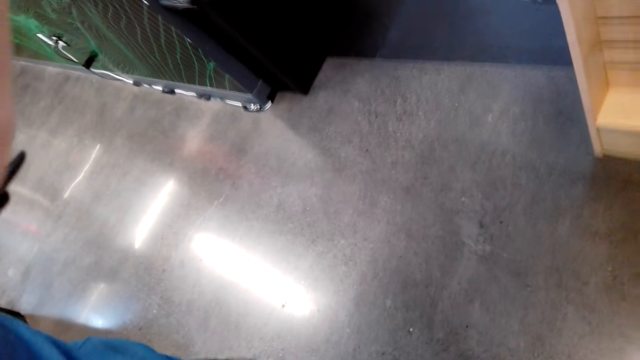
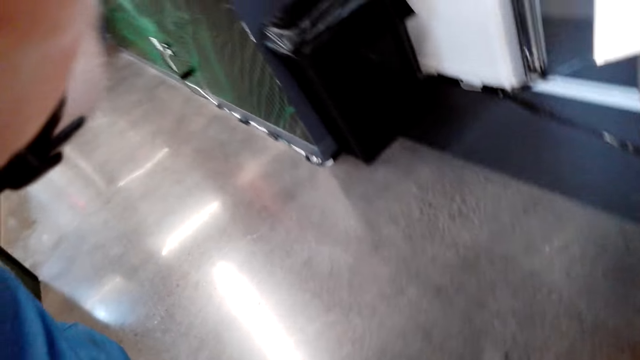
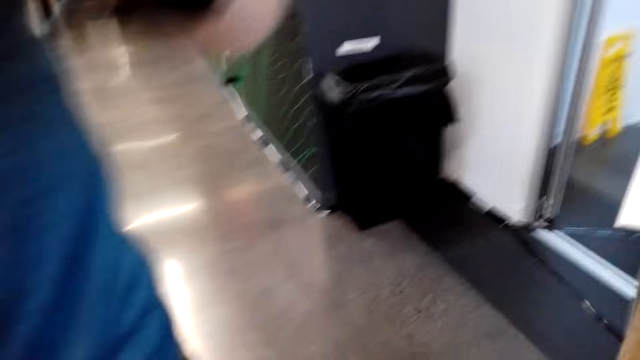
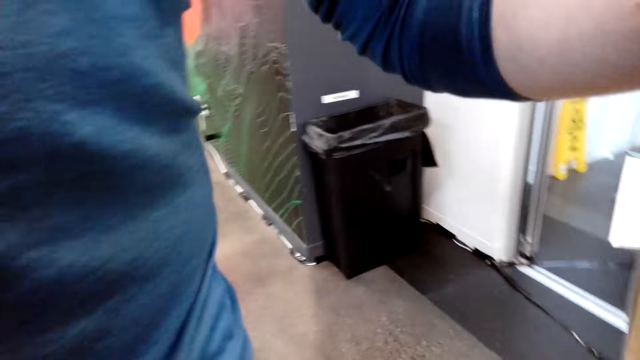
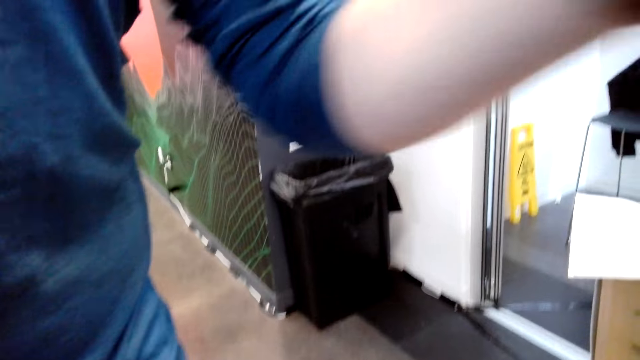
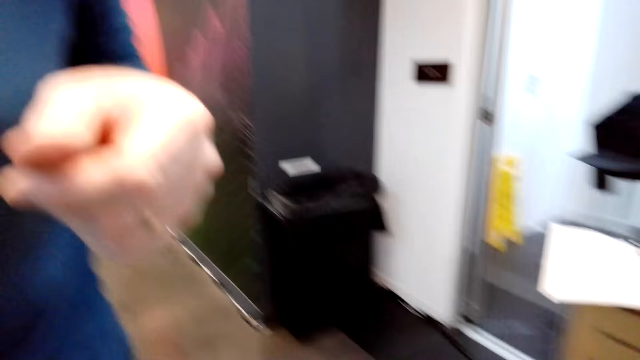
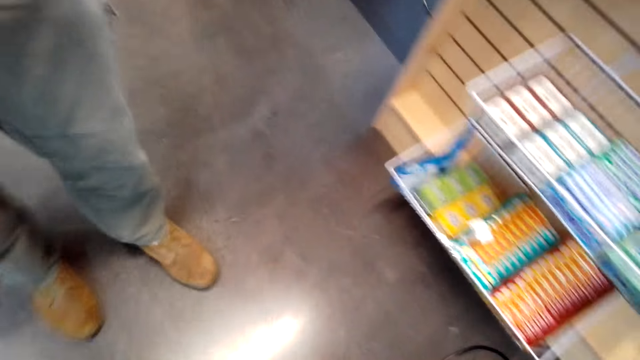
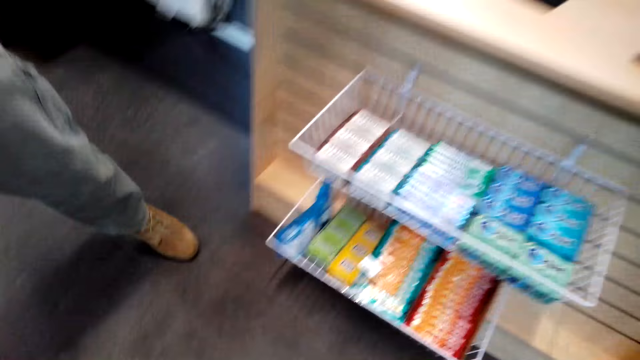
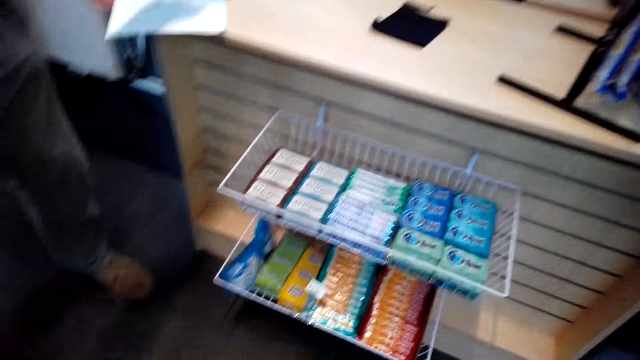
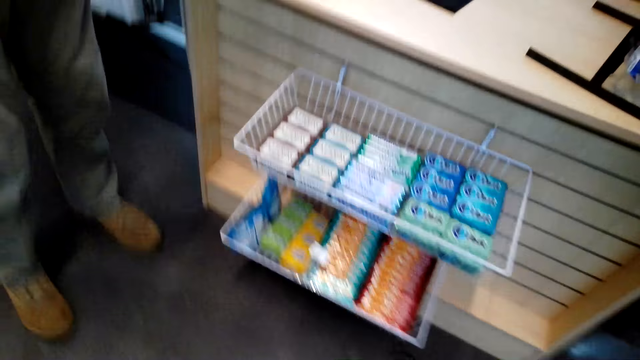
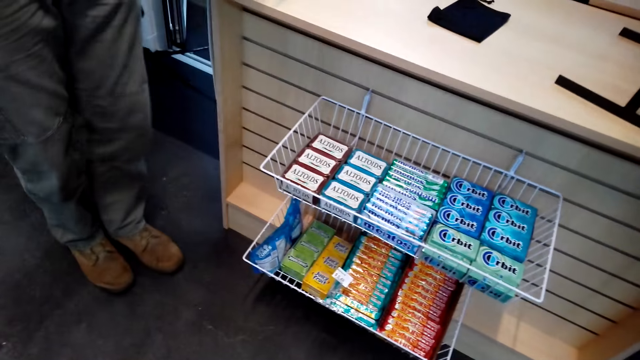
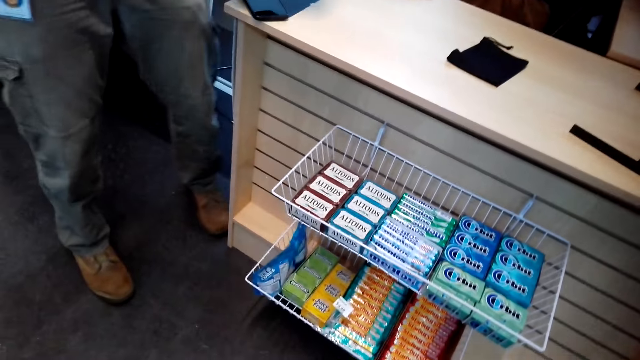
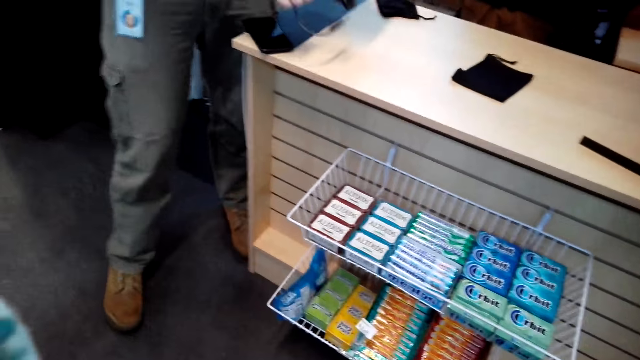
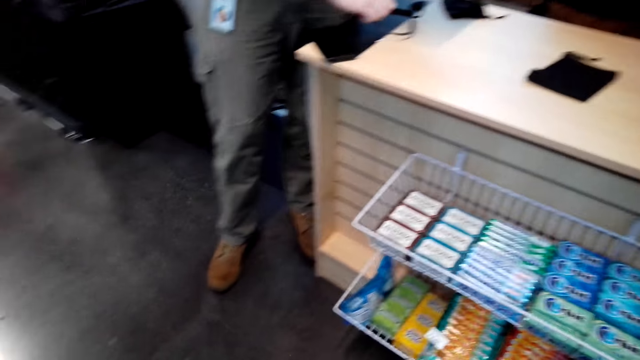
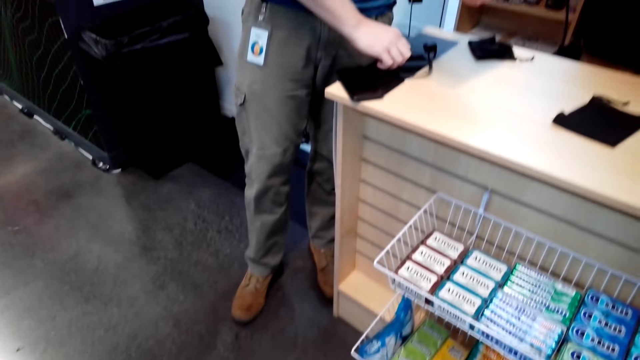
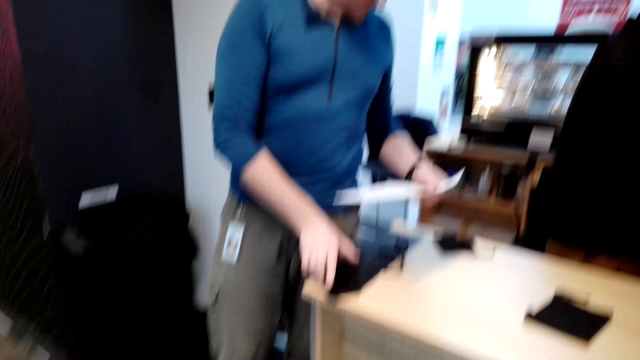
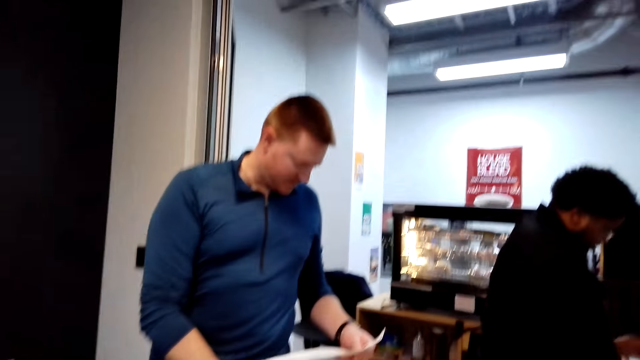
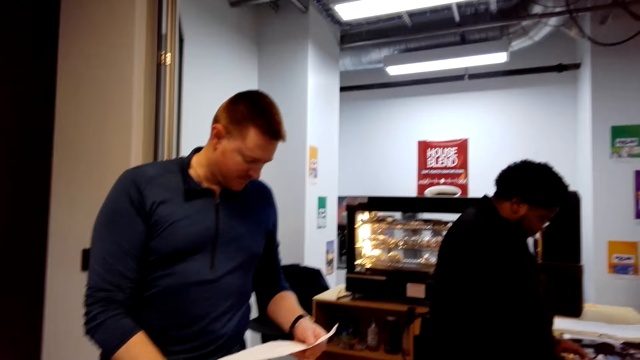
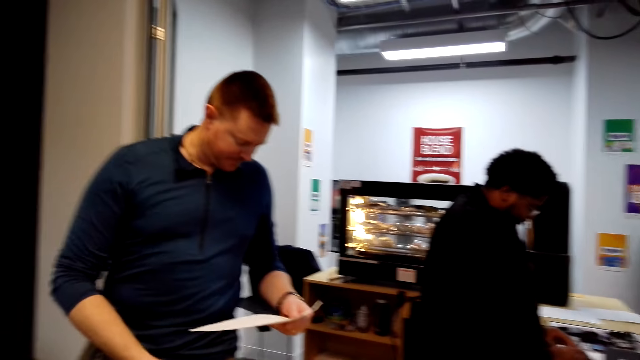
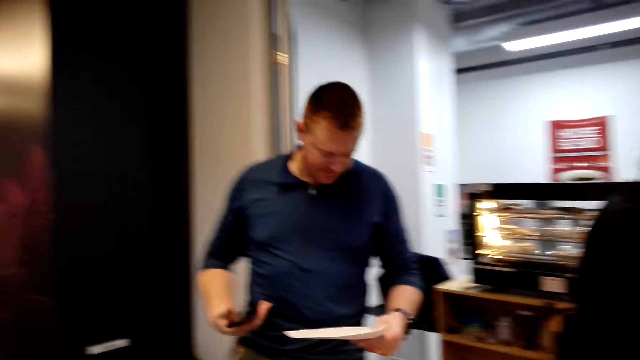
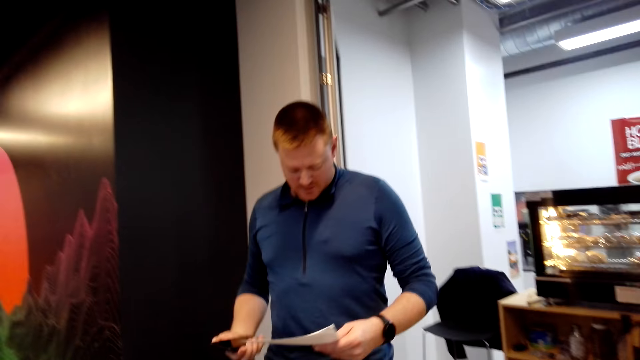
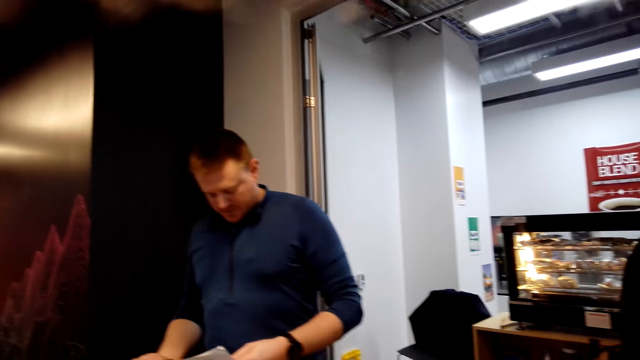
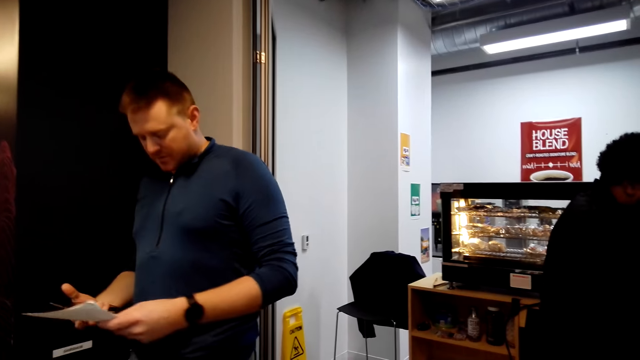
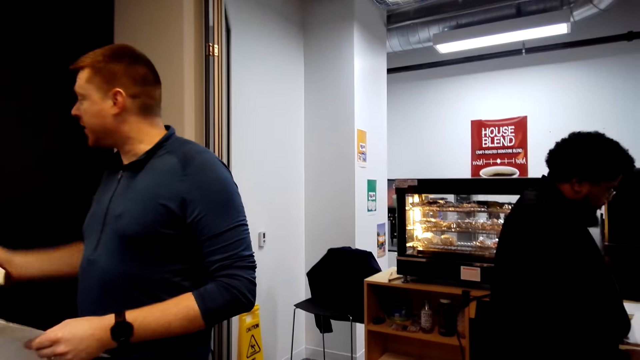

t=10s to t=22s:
A man raises the hand and makes a step. The man picks up a piece of paper, puts the camera on the table, looks at the paper, holds the paper, picks up the phone and walks in the room.

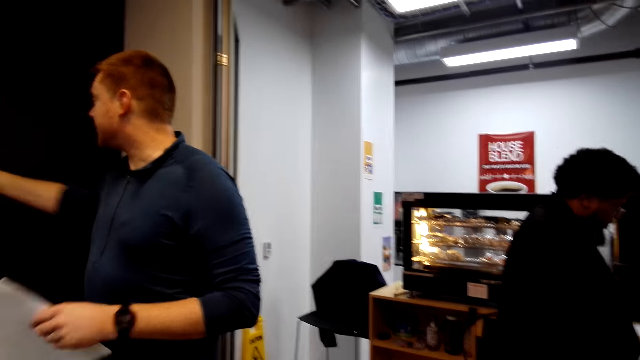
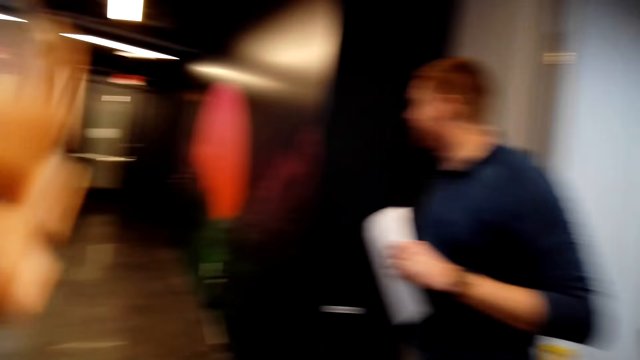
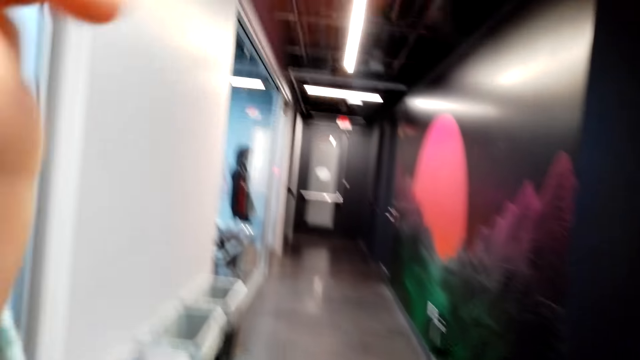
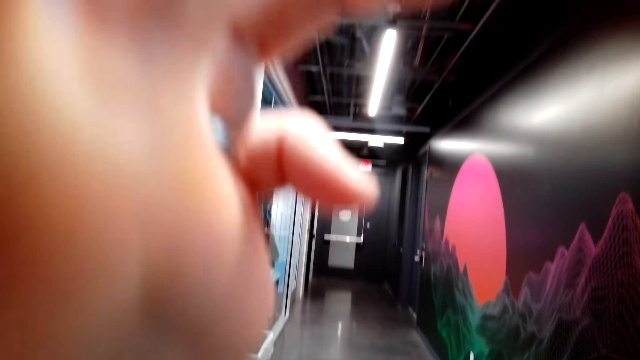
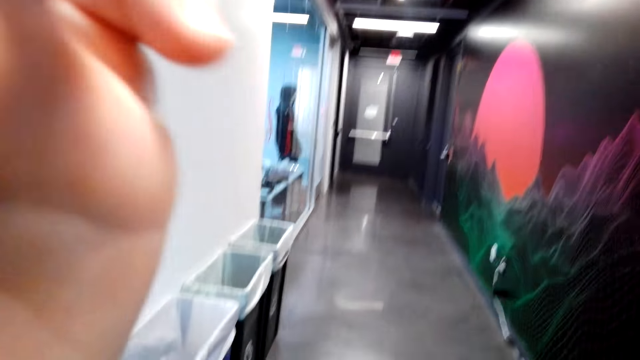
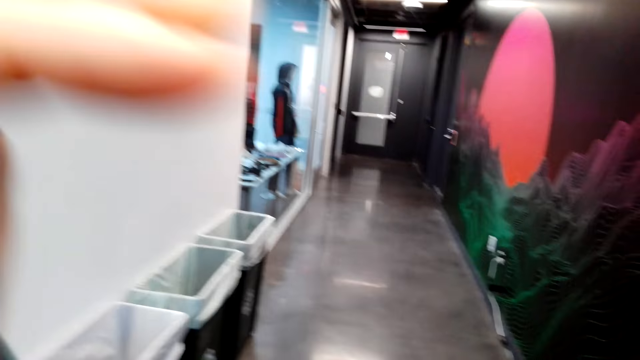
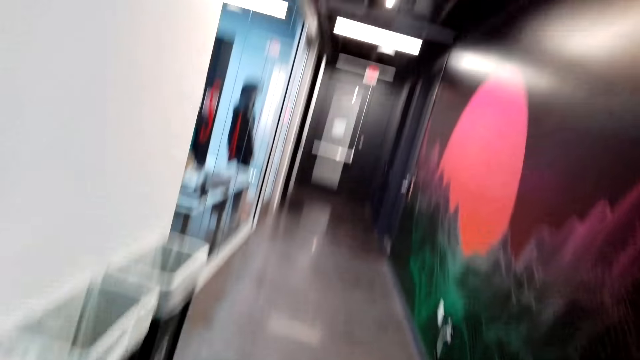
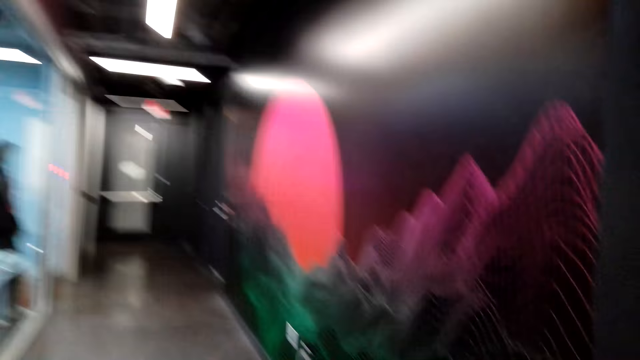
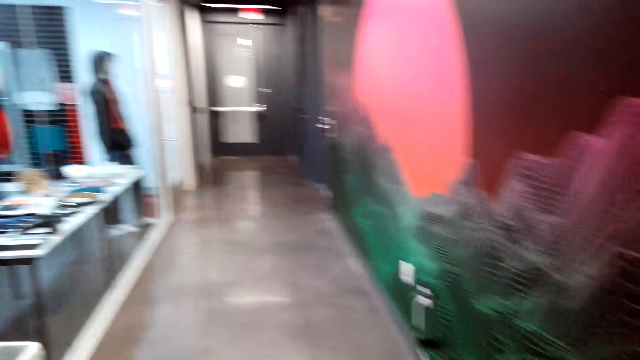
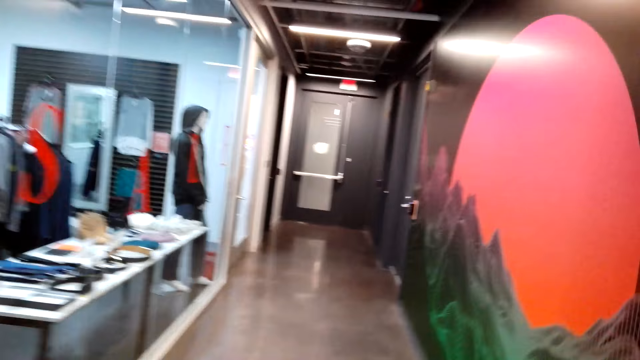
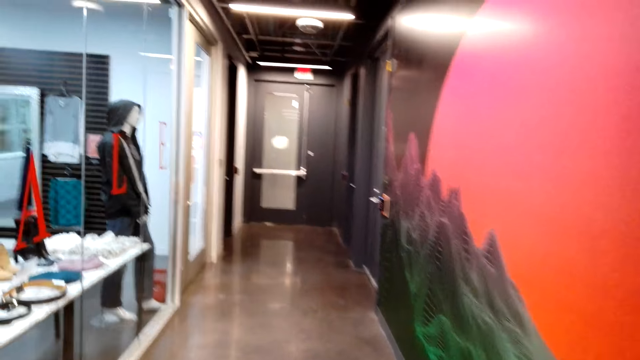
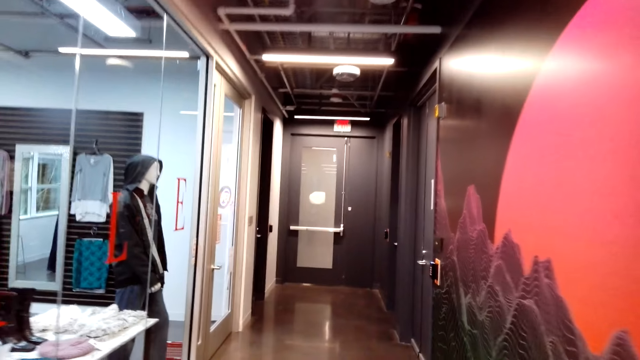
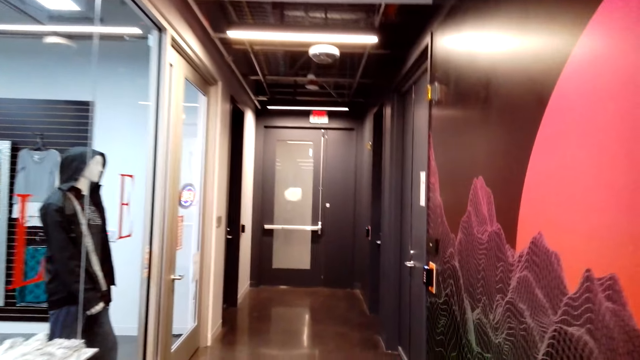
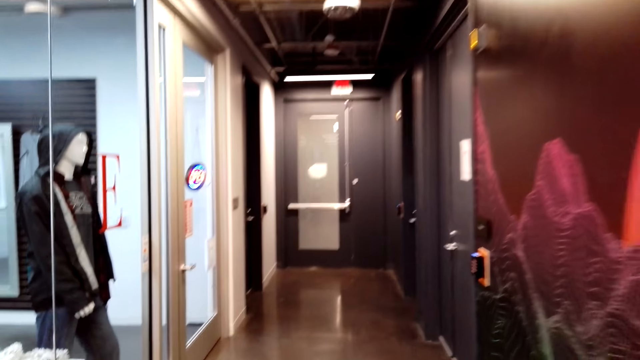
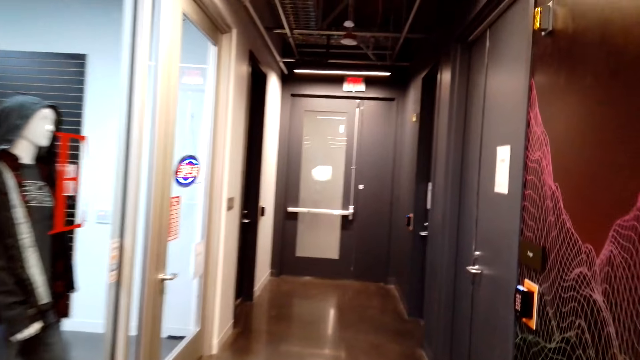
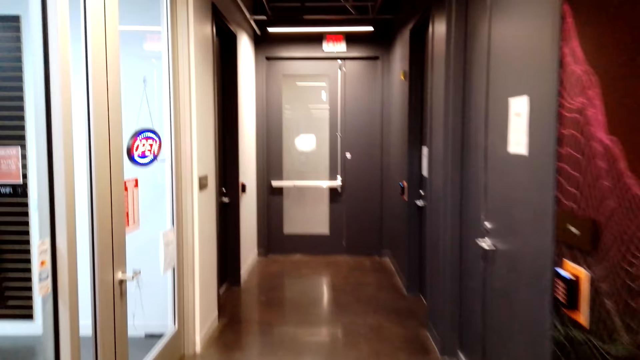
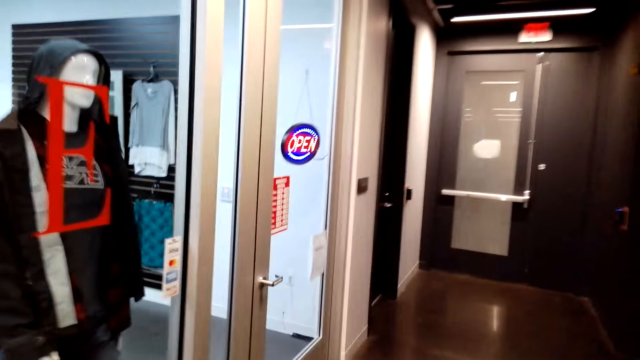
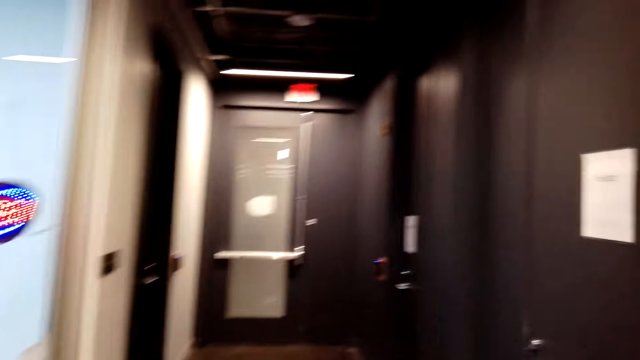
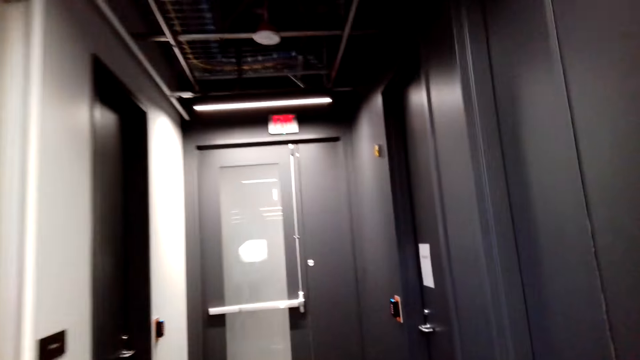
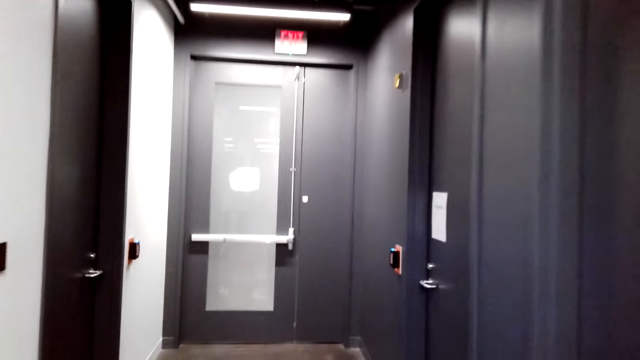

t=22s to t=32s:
The man points with the right hand and moves the hand. The camera wearer adjusts the camera. They walk in the room.
